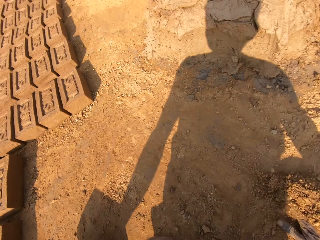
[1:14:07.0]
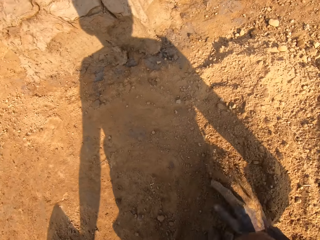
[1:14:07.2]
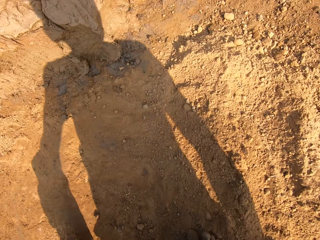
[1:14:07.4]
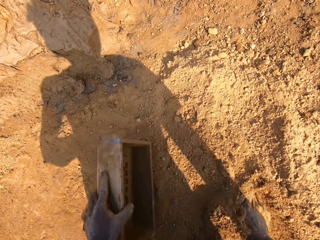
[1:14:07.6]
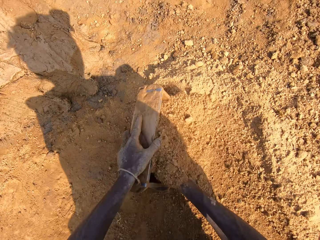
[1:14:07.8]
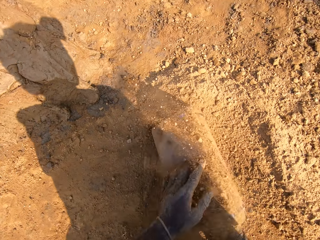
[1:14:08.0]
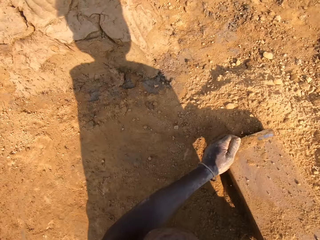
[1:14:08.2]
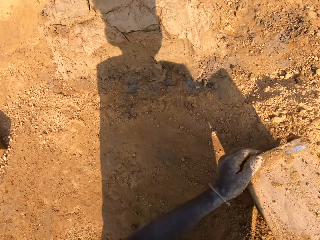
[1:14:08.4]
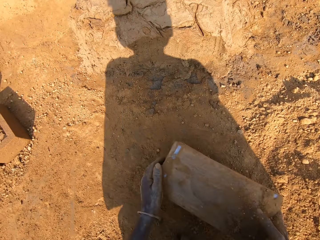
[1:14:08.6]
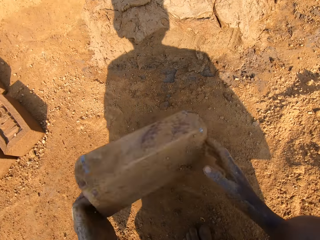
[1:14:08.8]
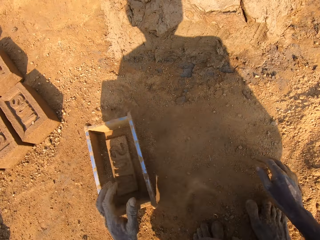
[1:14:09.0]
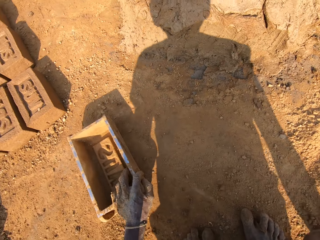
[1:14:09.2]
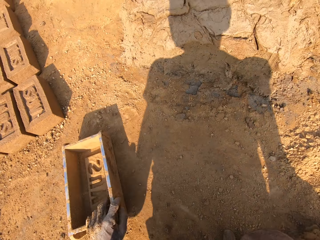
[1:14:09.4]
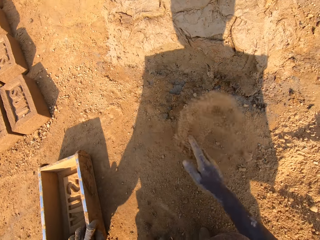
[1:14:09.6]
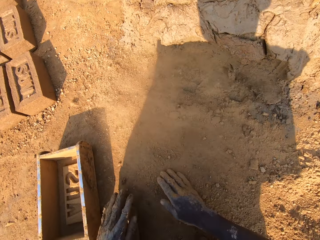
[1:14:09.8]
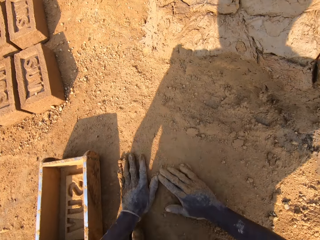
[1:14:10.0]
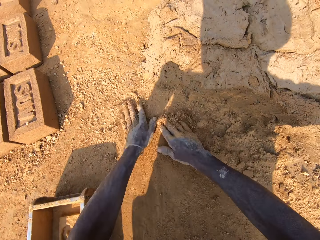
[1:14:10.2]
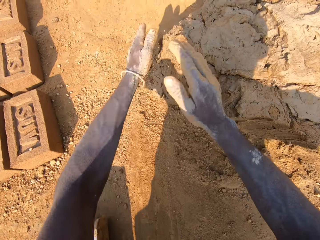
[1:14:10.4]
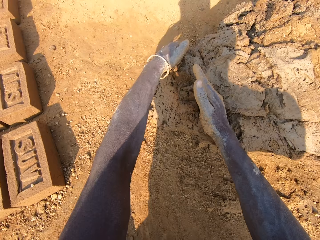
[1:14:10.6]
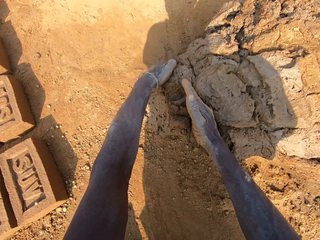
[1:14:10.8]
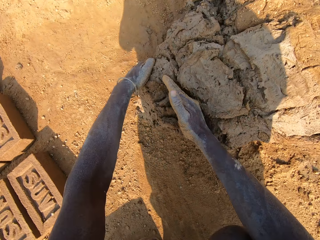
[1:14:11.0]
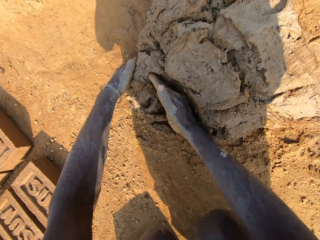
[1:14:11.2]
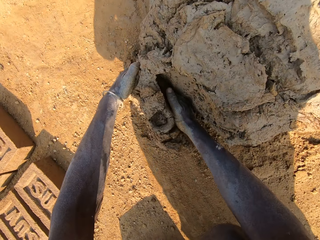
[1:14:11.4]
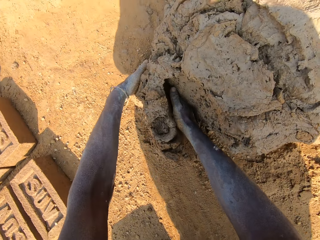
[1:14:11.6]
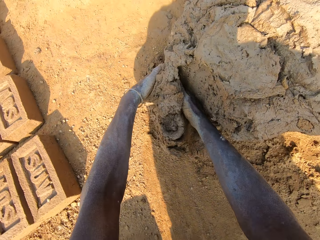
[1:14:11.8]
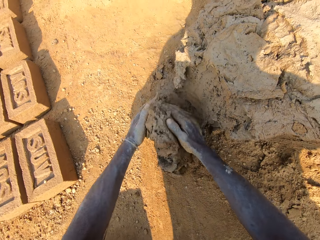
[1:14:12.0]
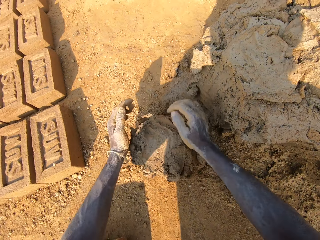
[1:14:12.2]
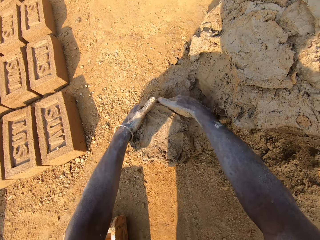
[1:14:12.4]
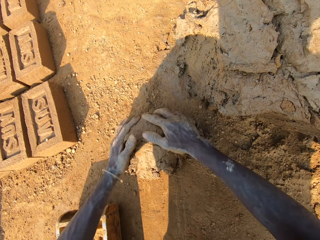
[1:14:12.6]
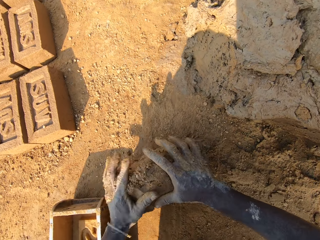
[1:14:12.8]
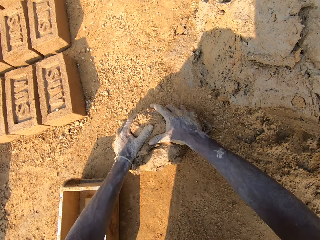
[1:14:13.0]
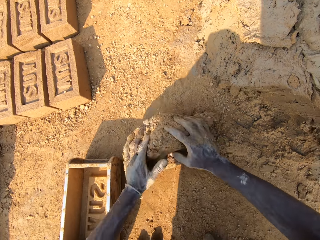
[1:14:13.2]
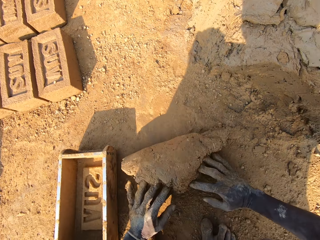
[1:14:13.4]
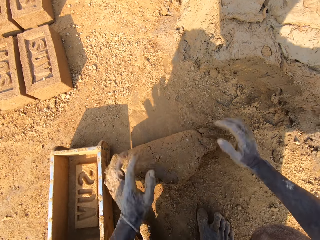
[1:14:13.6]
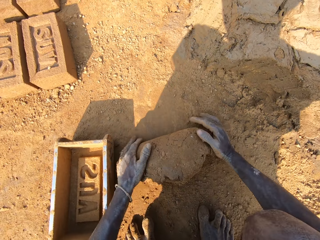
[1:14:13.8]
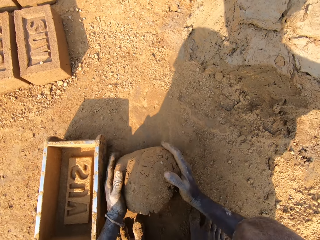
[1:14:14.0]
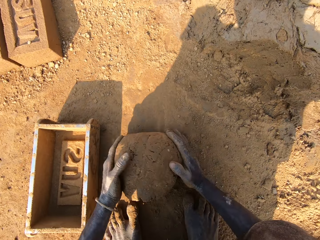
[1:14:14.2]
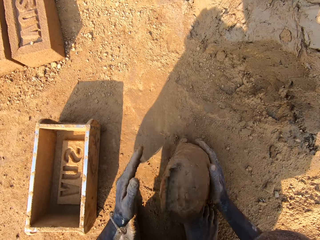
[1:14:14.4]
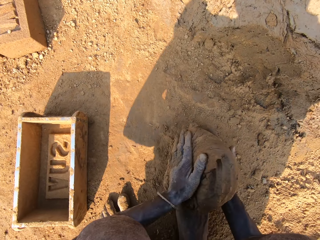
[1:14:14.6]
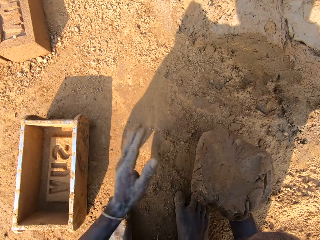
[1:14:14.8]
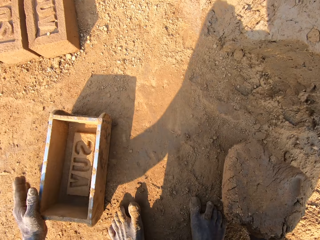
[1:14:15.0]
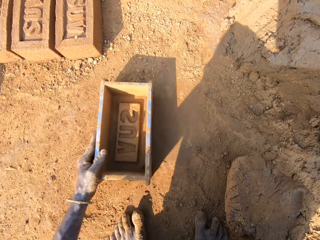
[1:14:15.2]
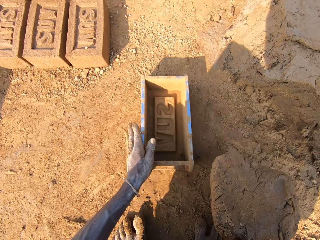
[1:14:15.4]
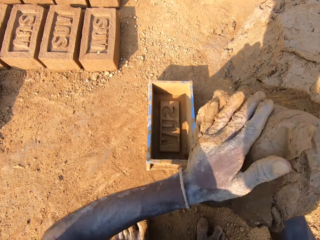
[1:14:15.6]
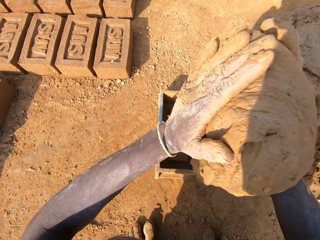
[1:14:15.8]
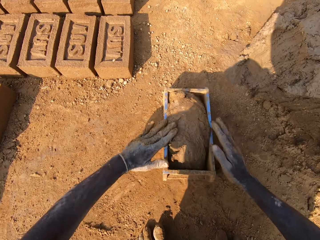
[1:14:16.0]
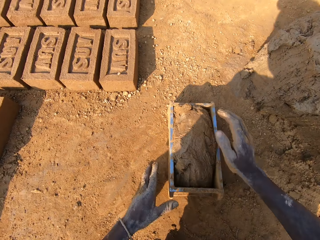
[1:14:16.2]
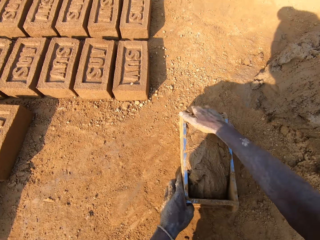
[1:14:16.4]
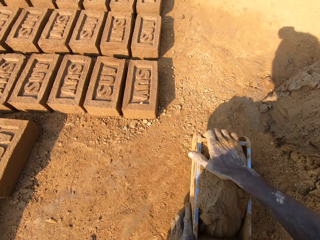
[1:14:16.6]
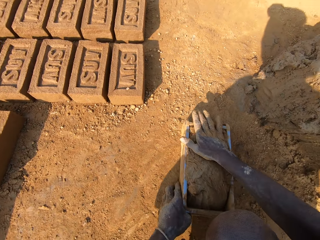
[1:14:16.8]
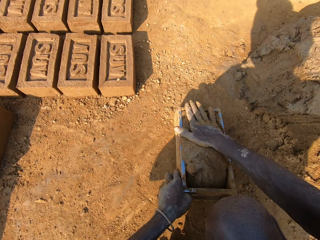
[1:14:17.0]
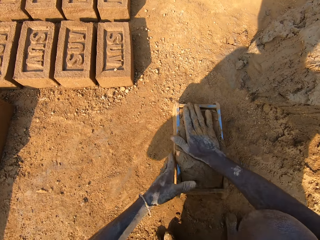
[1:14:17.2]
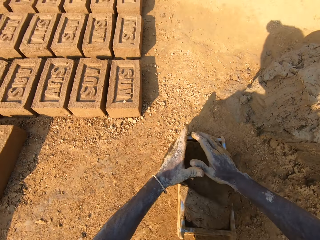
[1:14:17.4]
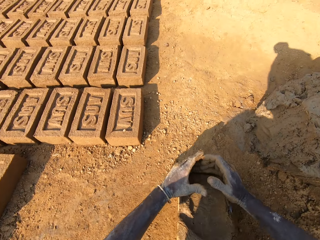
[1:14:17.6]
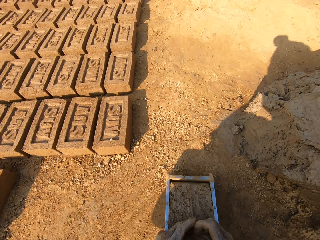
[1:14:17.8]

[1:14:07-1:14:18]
The camera wearer scoops soil or sand on the ground with his hands. He moves the plastic trough or brick making box on the ground with his left hand. He scoops the soil into the brick making box on the ground. He packs the sand from the ground into the plastic trough with his right hand. He turns the brick making box on the ground. He pours the sand out of the plastic trough onto the ground. He moves around. He moves the plastic trough on the ground with both hands. He puts the brick making box on the ground. He rubs his right hand with the sand on the ground. He scoops the soil on the ground with his hands. He rubs his left hand with the sand on the ground. He scoops mud or clay on the ground with his hands. He cuts out the clay from the clay boulder with both hands. He rolls the mud on the ground with his hands. He moulds the clay on the ground with both hands. He moves the plastic trough on the ground with his left hand. He drops the clay into the plastic trough with both hands. He presses the clay in the plastic trough on the ground with both hands.

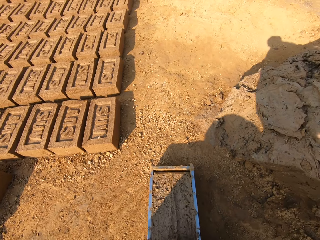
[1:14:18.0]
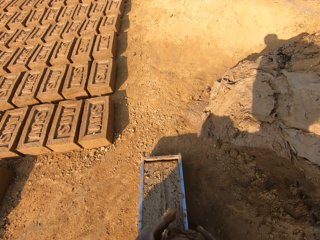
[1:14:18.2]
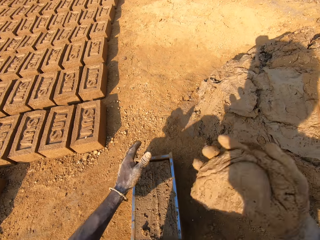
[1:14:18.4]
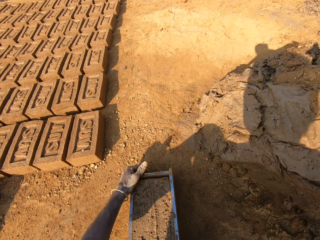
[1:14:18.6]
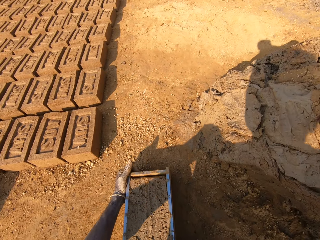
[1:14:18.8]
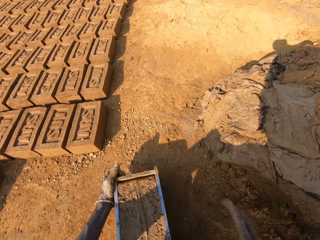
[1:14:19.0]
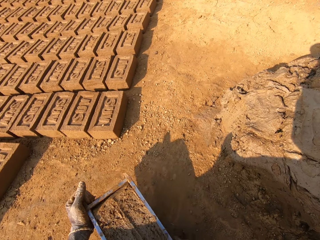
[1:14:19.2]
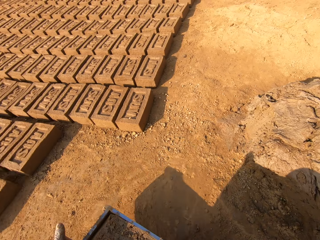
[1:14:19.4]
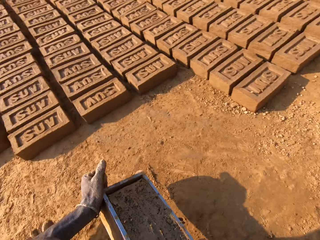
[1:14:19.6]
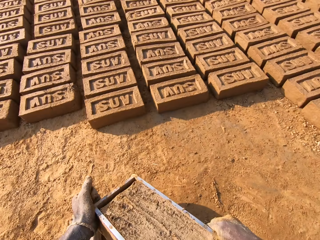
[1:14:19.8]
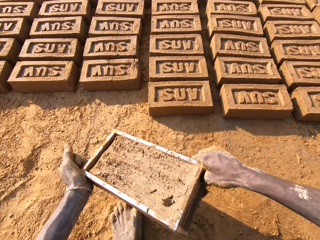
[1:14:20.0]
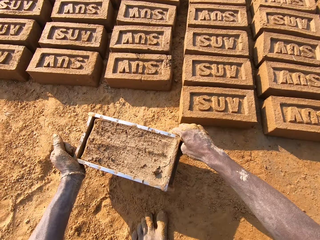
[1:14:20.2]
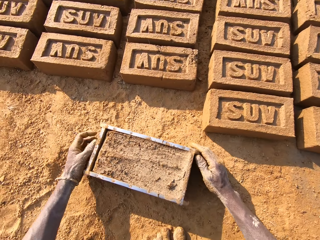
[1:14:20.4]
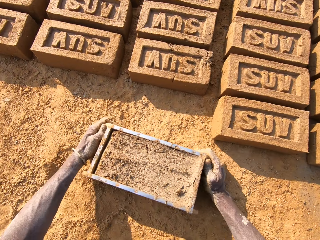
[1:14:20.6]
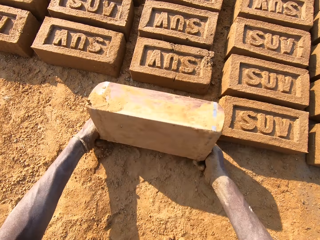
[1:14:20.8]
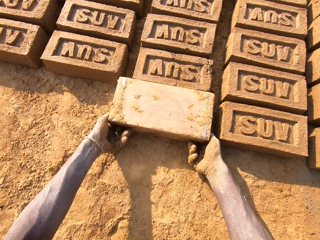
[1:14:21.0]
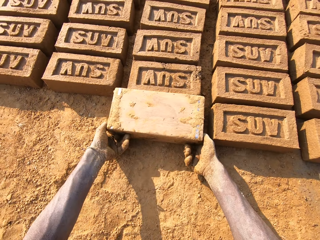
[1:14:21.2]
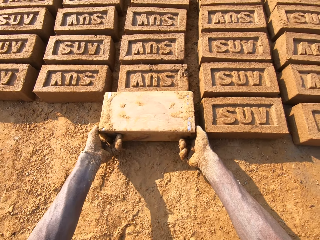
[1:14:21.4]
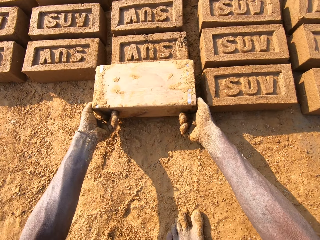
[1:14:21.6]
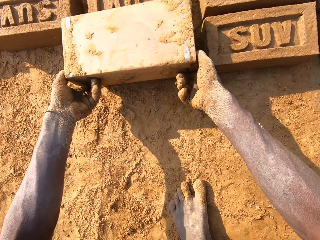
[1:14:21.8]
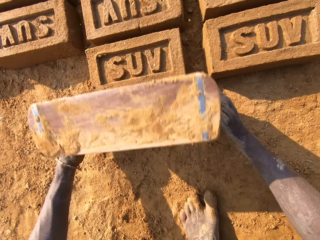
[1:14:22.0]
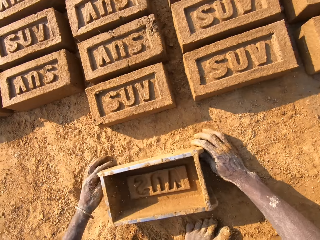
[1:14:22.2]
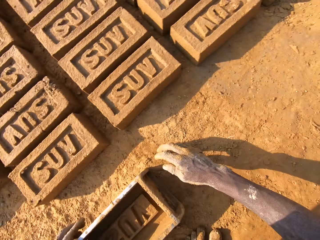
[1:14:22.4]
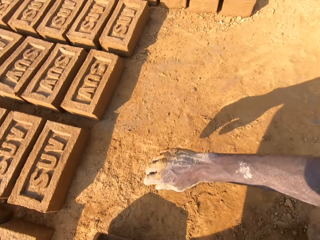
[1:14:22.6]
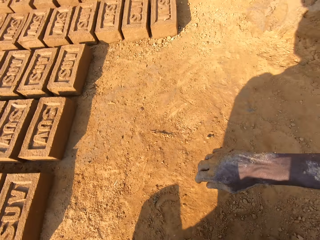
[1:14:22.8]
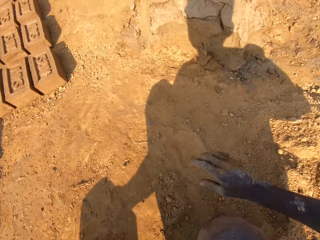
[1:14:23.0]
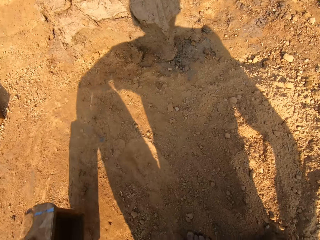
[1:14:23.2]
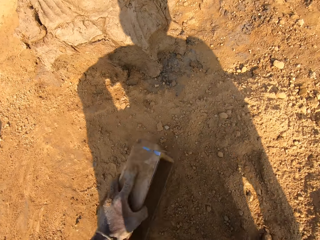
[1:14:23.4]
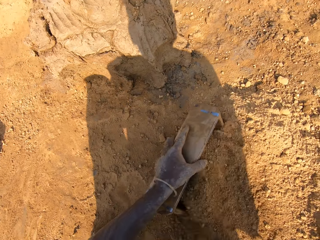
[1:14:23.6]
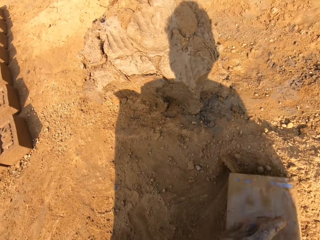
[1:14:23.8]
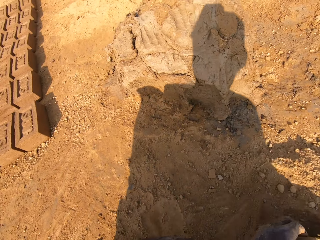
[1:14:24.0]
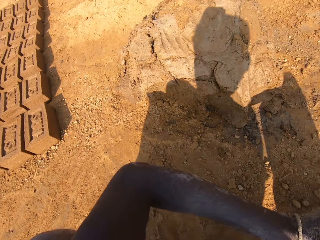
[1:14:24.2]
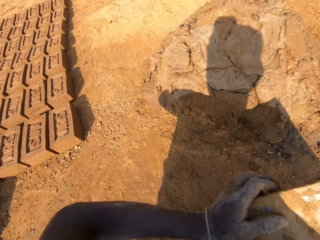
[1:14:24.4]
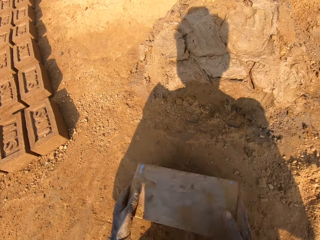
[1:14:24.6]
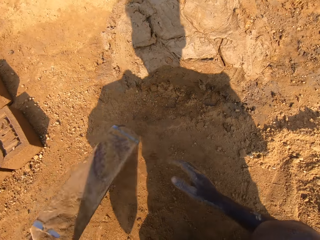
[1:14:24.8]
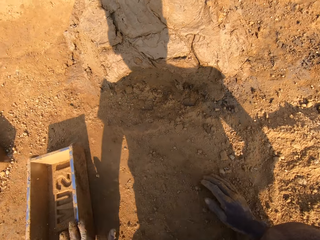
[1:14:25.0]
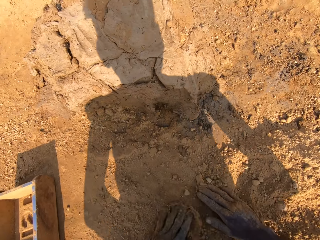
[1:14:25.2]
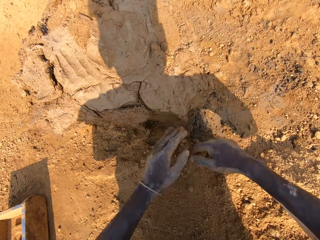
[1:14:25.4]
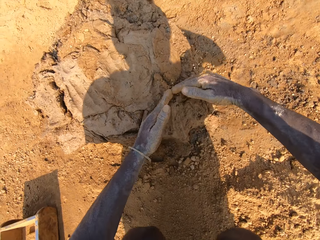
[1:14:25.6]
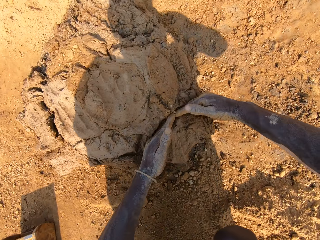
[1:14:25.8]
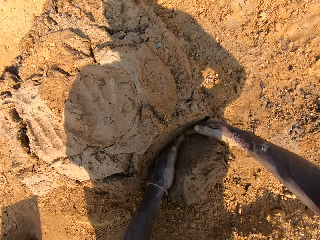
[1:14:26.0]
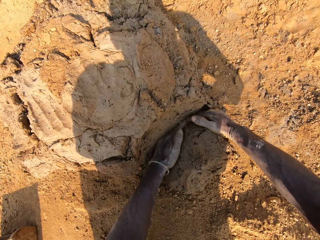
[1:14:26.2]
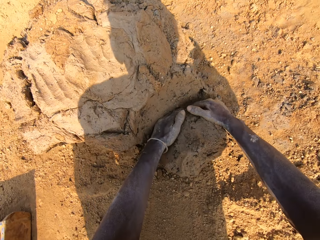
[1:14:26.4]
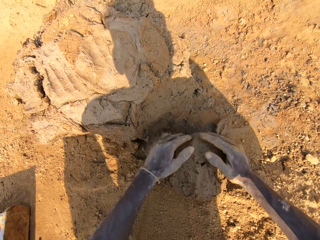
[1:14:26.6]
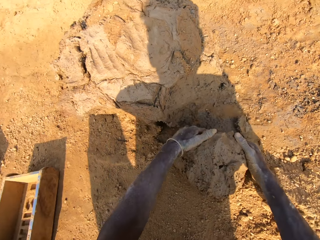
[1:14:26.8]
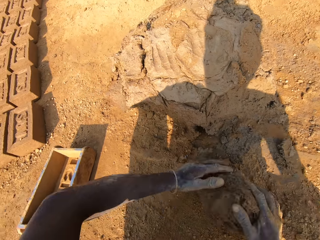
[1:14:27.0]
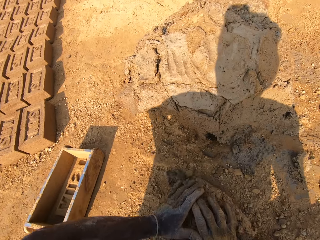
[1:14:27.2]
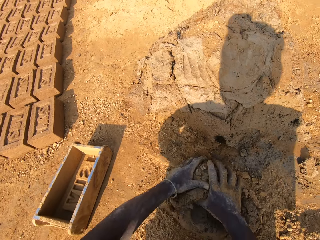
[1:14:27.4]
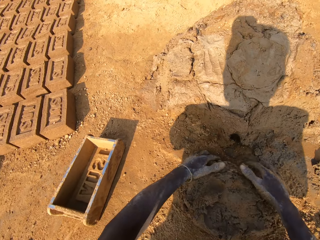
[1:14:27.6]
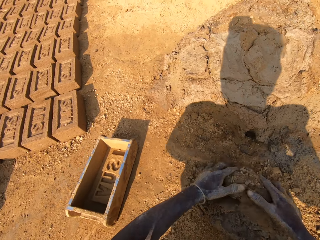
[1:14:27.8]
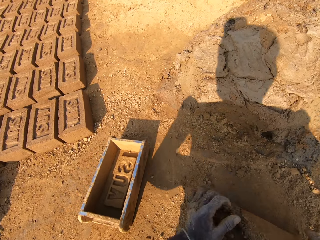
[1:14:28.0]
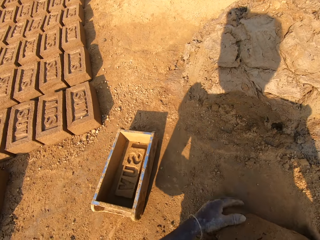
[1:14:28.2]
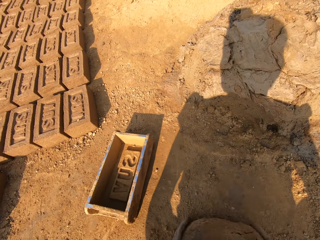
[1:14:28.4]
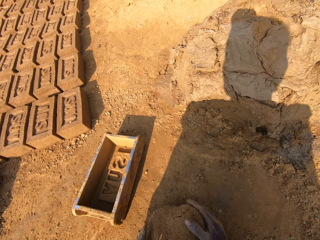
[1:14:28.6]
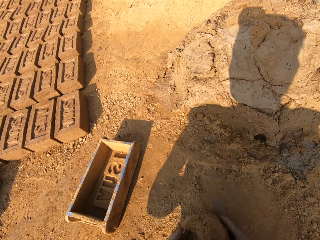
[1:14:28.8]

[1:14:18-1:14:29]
The camera wearer smoothens the clay or mud in the plastic trough or brick making box with both hands. He scoops the mud on the brick making box on the ground. He throws the mud on the other mud. He carries the plastic trough with both hands. He moves the brick making box on the ground. He moves around. He puts the brick making box on the ground. He hits the plastic trough on the ground. He turns the brick making box on the ground. He drops the clay from the plastic trough onto the ground. He lifts the brick making box upwards. He puts the brick making box on the ground. He hits the plastic trough on the ground. He turns around. He moves the brick making box on the ground. He scoops soil or sand into the brick making box on the ground. He moves the plastic trough on the ground with his left hand. He packs the sand from the ground into the plastic trough with his right hand. He pours the sand out of the plastic trough onto the ground. He turns around. He hits the brick making box on the ground. He moves the plastic trough on the ground with both hands. He puts the brick making box on the ground. He scoops the soil on the ground with his hands. He rubs both hands with the sand on the ground. He scoops the mud on the ground with his hands. He cuts out the clay from the clay boulder with both hands. He moulds the clay on the ground with both hands. He rolls the mud on the ground with his hands.
